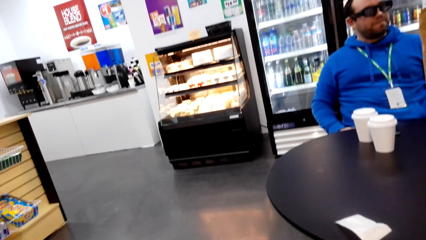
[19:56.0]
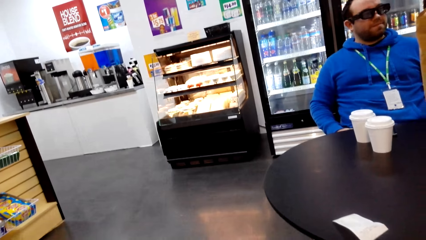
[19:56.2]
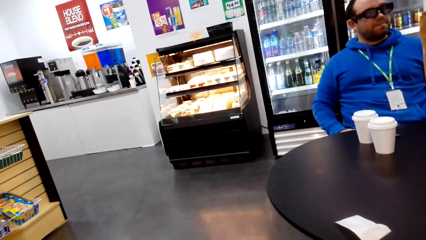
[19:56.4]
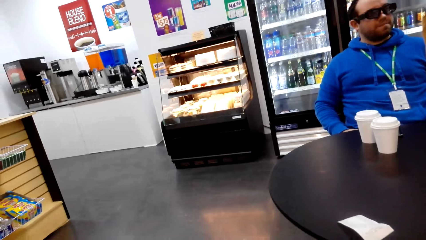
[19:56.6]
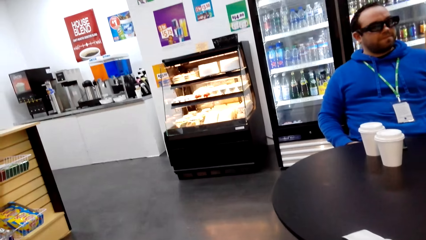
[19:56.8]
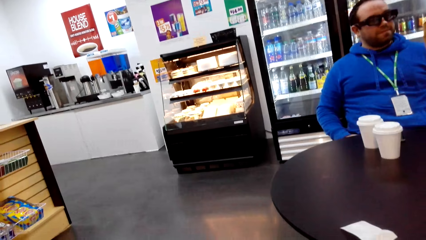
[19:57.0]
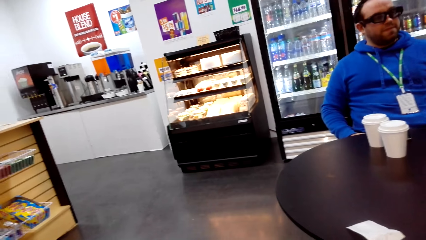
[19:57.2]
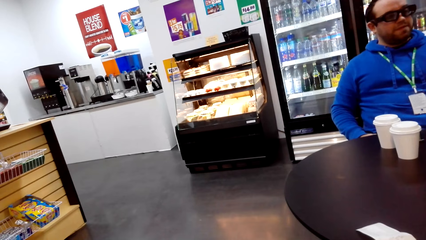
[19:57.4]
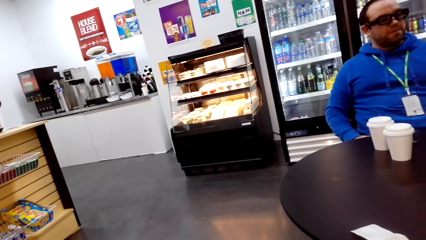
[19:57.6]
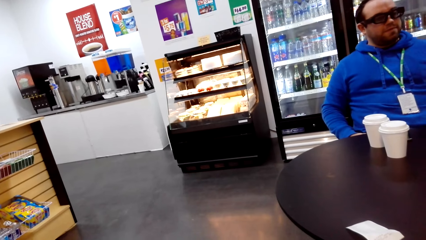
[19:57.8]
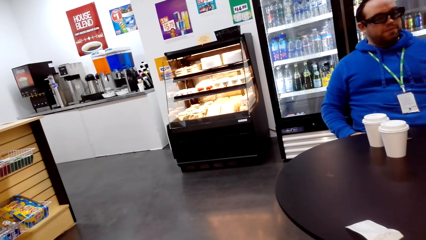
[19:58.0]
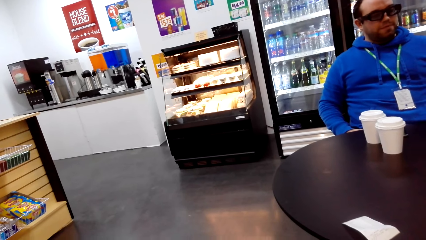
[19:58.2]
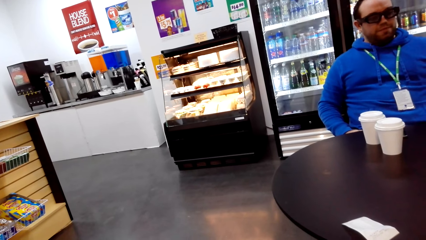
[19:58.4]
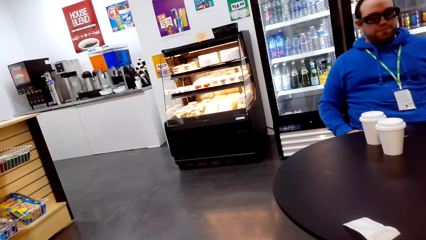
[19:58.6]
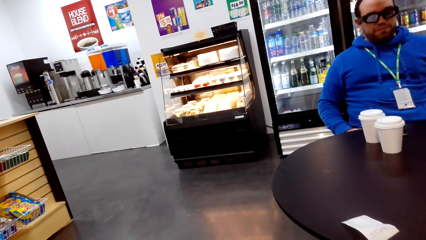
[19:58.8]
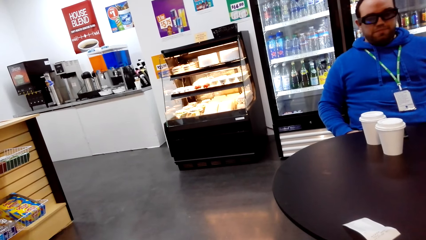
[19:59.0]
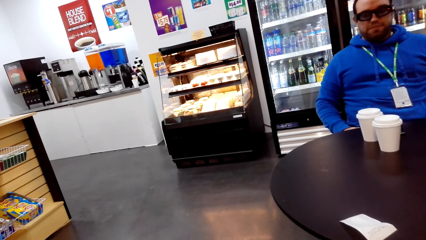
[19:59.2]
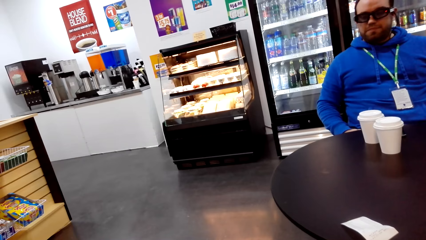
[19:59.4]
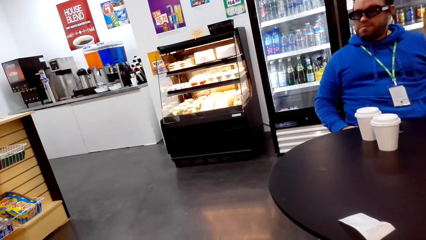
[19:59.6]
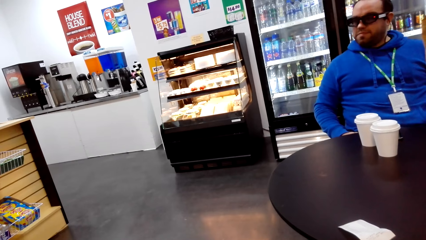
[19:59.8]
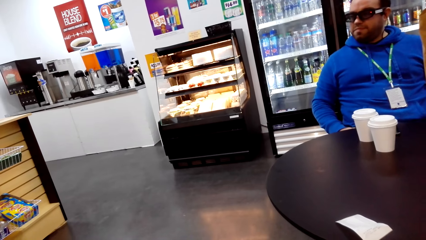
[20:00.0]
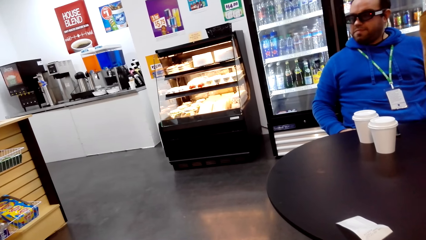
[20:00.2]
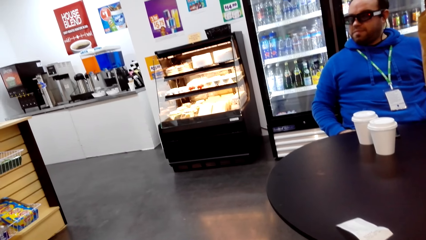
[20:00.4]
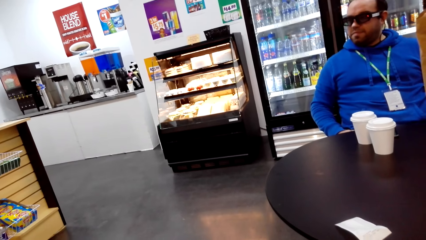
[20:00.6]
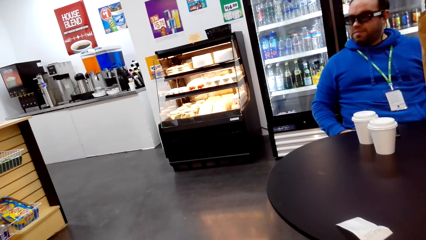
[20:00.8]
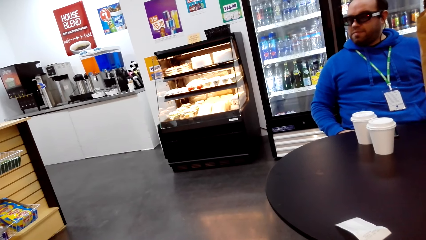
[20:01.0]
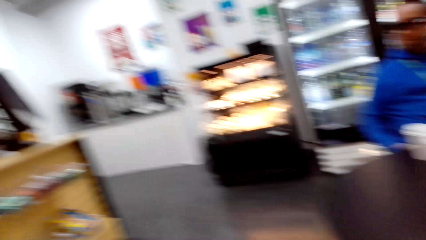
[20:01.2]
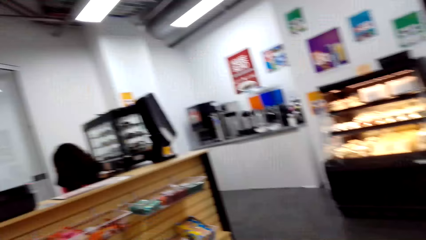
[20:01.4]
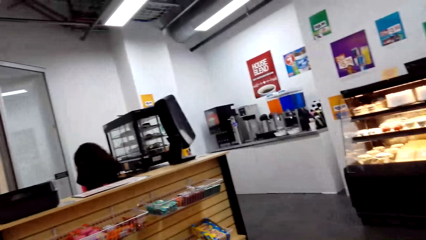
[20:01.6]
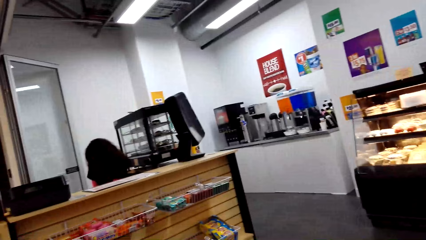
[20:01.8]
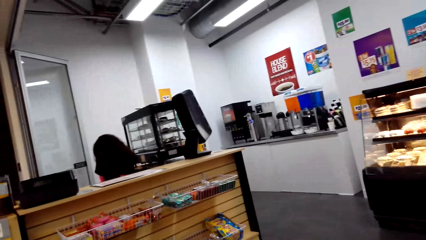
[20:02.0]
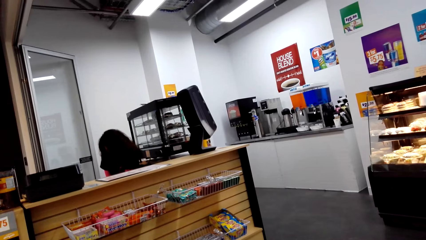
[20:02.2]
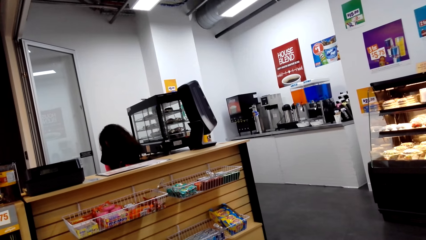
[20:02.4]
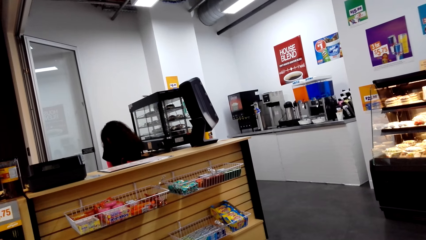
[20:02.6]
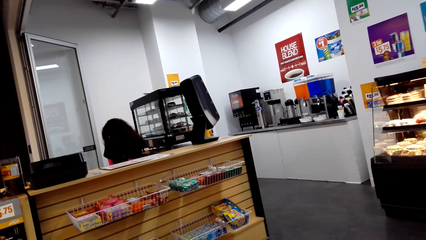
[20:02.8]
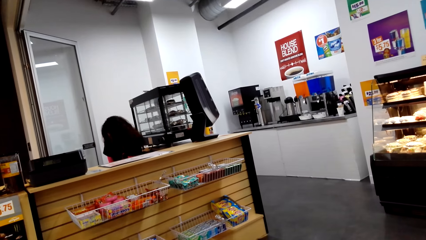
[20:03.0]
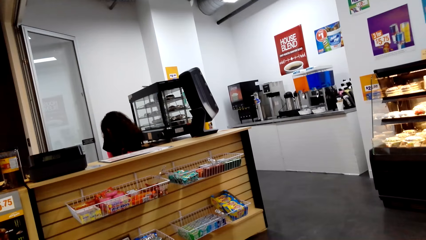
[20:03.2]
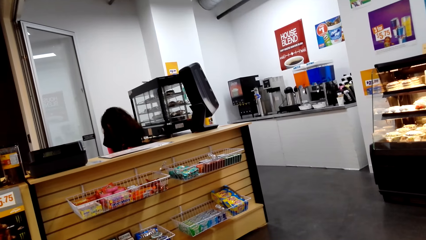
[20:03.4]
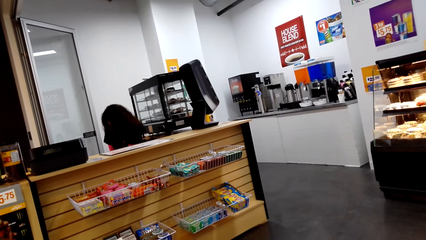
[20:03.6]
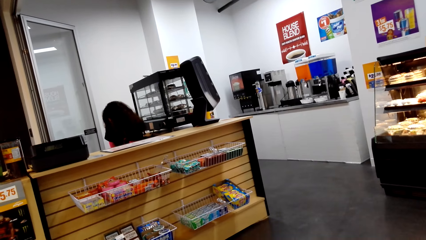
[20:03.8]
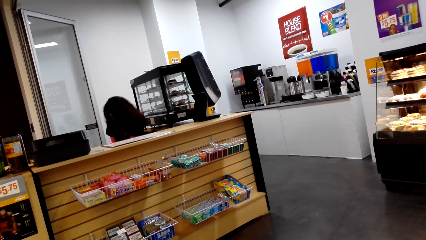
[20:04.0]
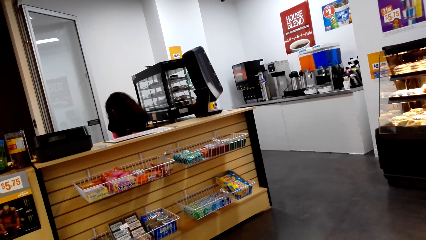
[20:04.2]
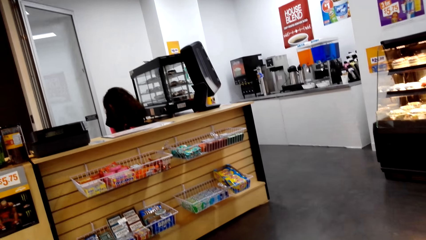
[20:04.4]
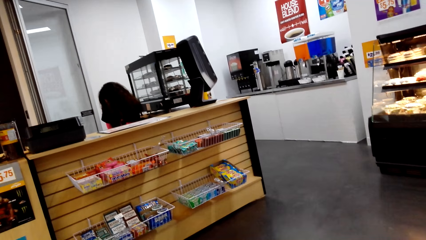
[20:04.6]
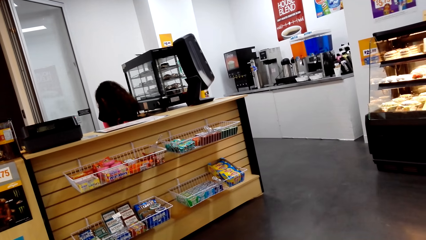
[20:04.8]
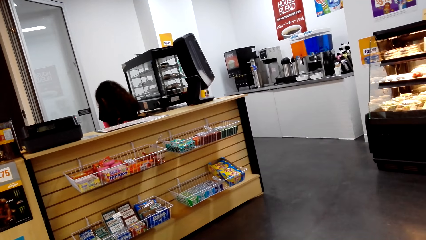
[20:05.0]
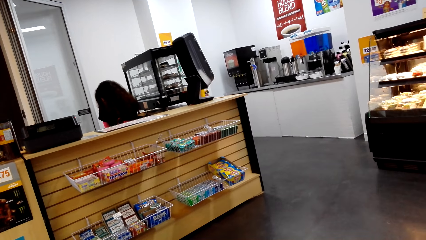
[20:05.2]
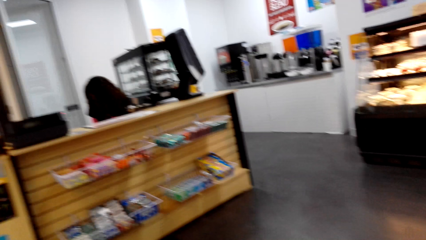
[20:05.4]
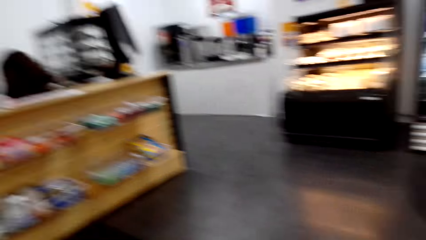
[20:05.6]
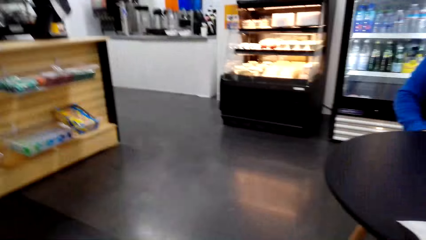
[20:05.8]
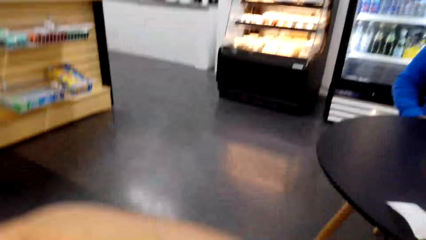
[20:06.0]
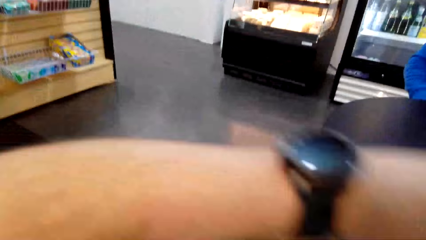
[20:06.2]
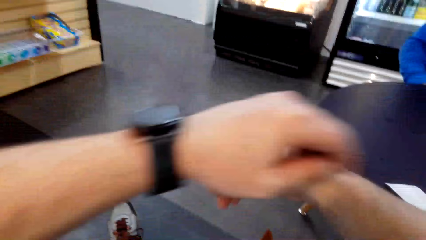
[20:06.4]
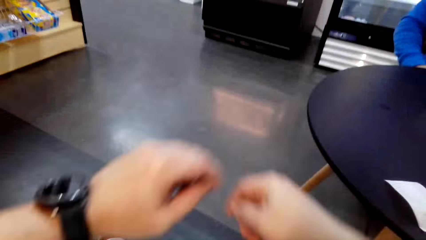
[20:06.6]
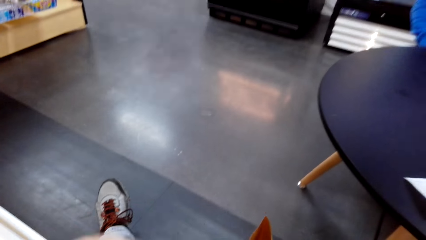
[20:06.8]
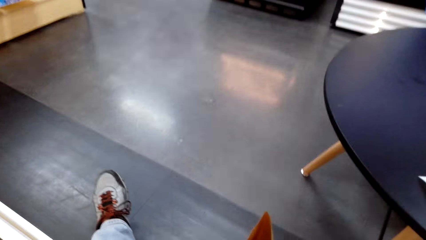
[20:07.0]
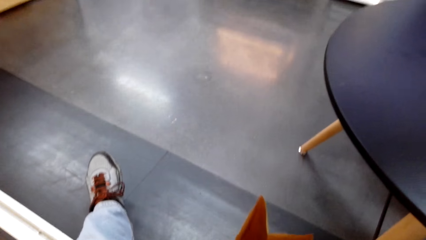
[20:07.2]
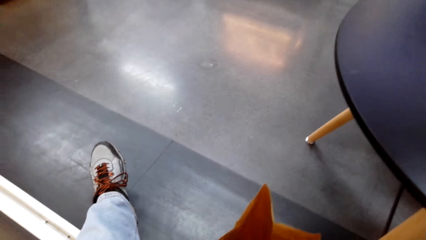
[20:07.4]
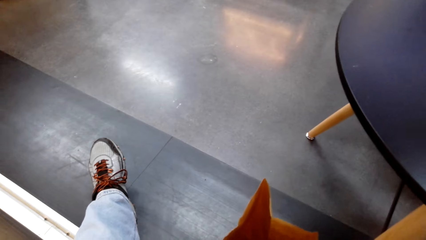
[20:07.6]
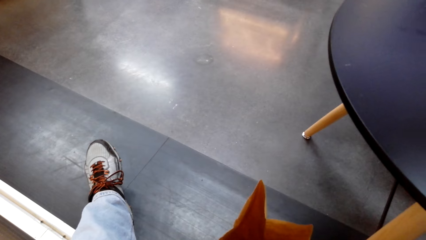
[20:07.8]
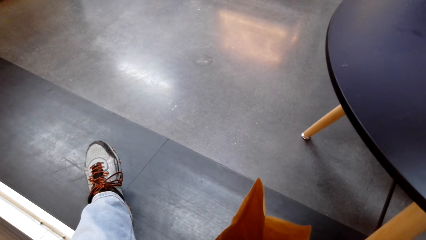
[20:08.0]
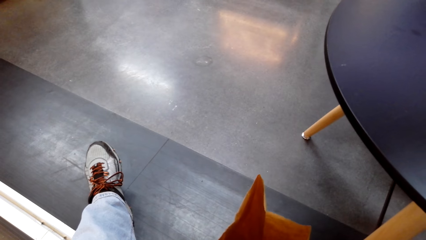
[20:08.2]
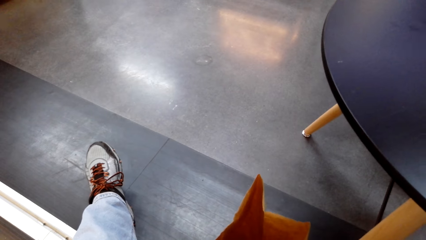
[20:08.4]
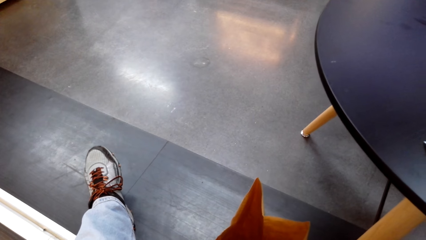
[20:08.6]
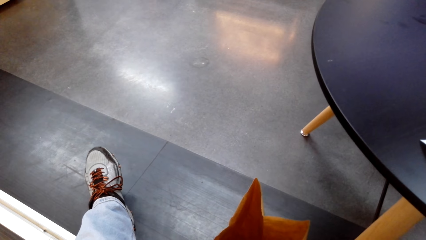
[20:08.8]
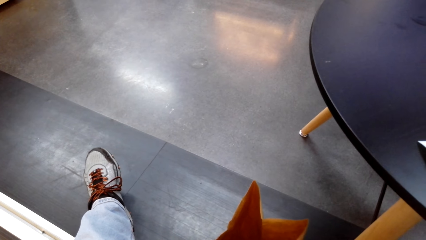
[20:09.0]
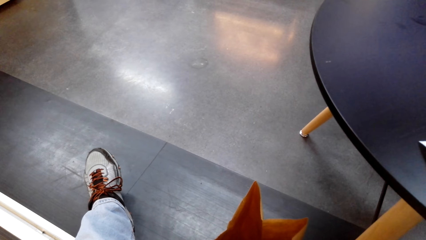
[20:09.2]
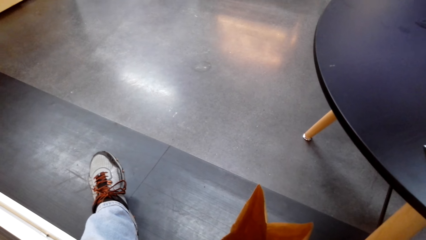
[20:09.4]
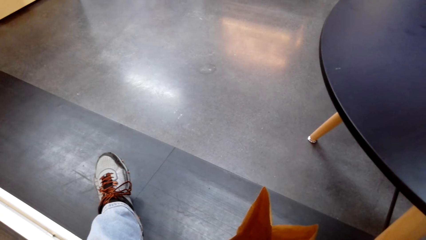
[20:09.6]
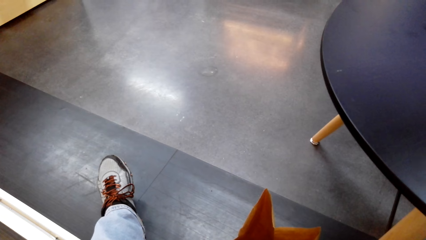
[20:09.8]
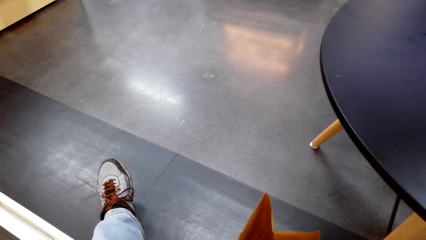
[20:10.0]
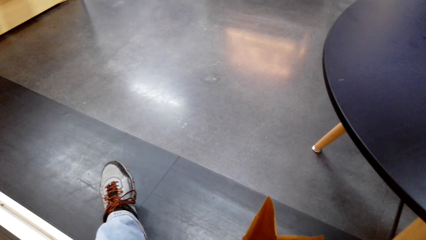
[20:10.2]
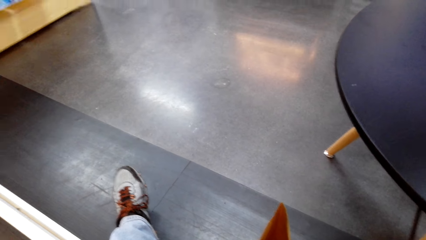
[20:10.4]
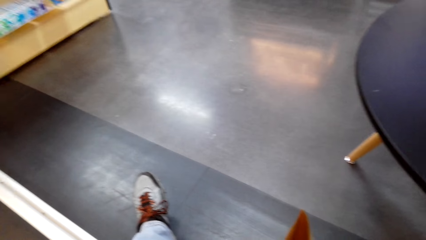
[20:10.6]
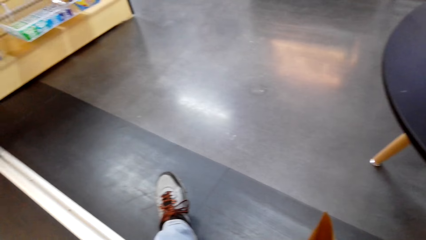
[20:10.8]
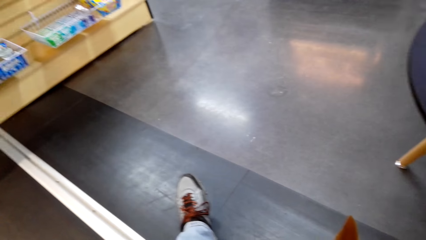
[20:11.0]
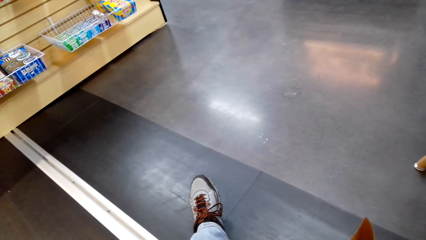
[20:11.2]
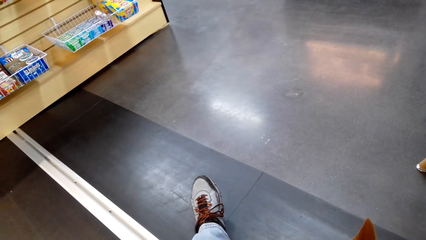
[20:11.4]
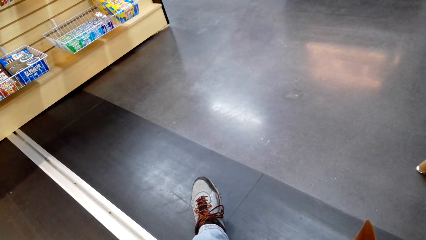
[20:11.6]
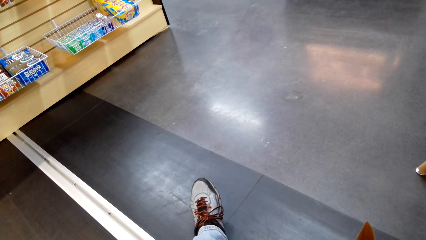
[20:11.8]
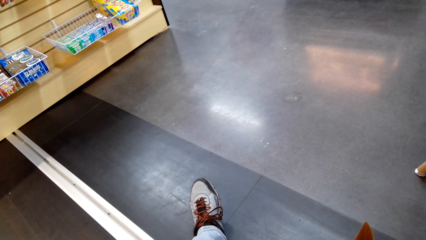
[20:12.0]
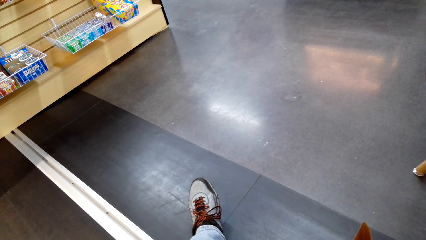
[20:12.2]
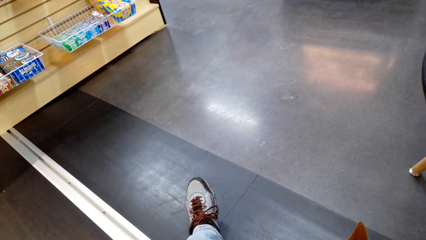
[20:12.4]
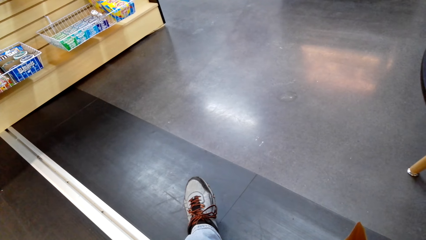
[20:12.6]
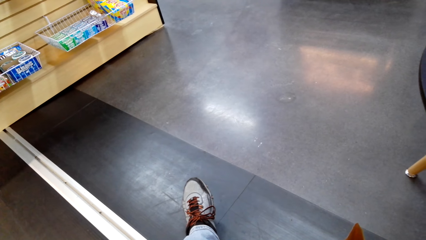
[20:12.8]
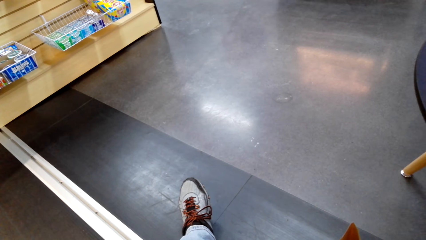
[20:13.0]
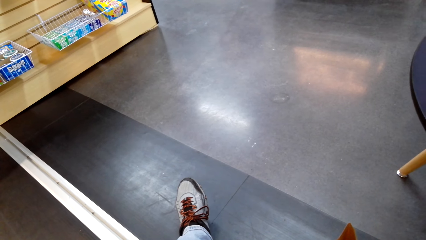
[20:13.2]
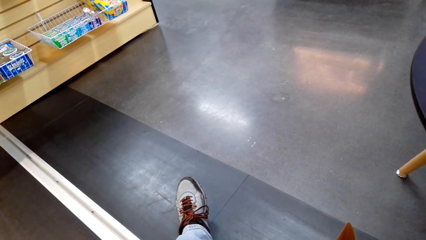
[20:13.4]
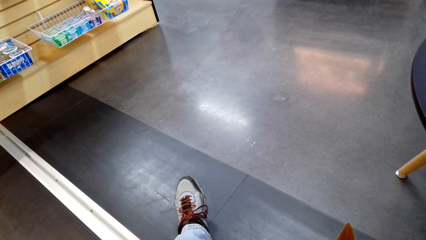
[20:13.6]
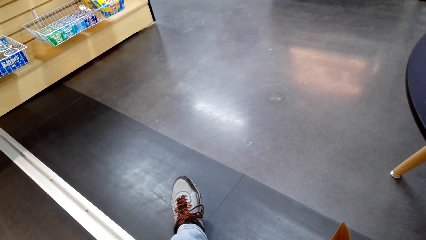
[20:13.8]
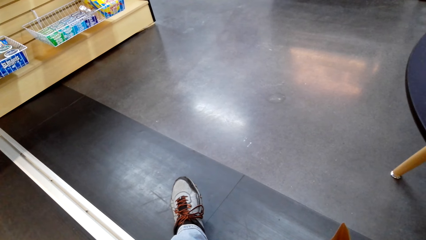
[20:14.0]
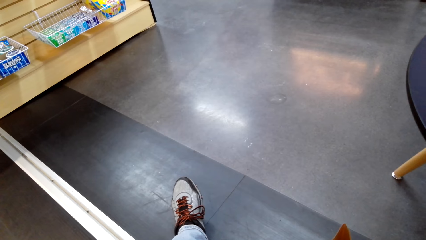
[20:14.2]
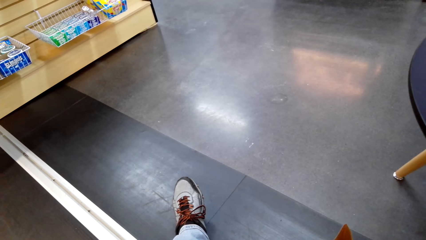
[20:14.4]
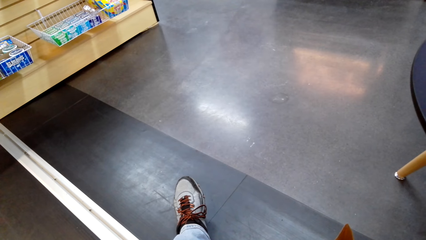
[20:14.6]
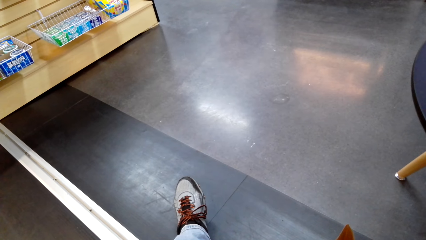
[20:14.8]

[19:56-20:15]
The camera wearer gazes at the checkout counter. They stretch out their hands. They look at the floor.
